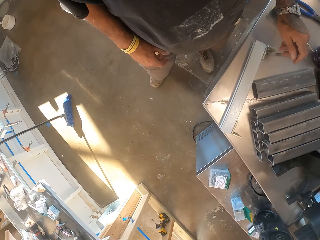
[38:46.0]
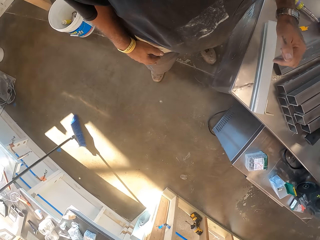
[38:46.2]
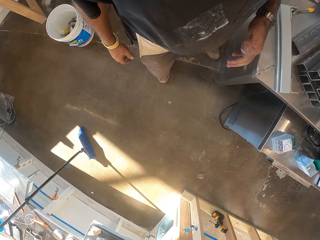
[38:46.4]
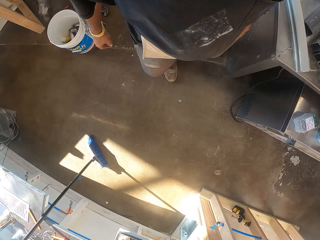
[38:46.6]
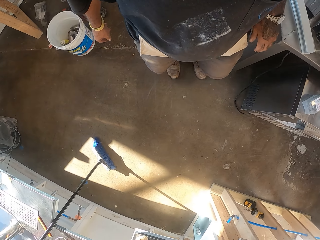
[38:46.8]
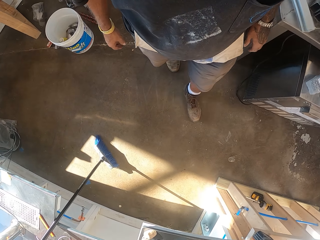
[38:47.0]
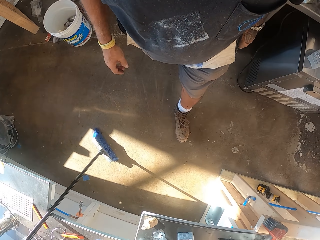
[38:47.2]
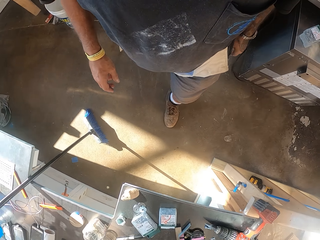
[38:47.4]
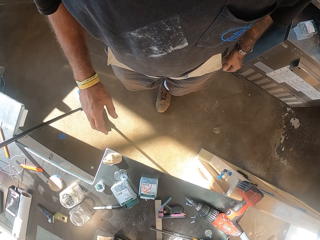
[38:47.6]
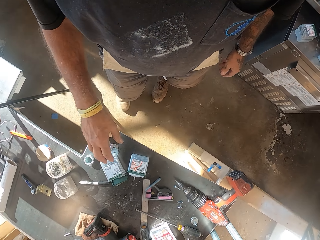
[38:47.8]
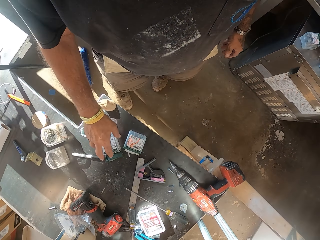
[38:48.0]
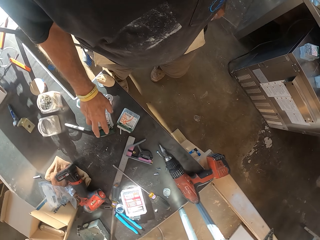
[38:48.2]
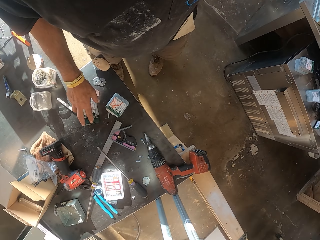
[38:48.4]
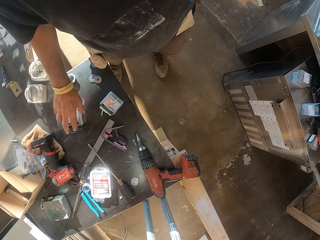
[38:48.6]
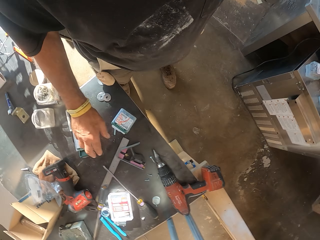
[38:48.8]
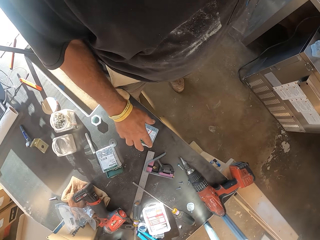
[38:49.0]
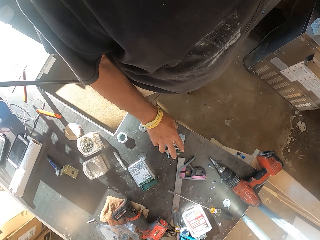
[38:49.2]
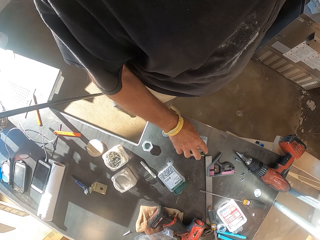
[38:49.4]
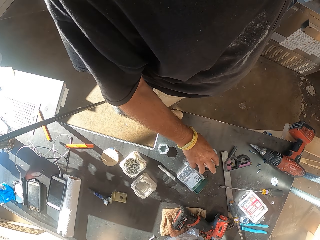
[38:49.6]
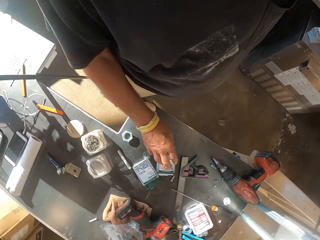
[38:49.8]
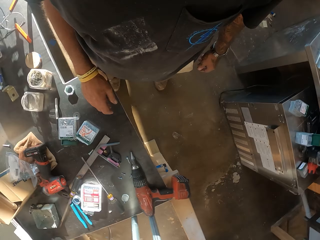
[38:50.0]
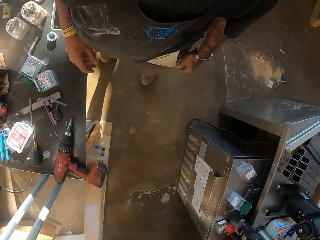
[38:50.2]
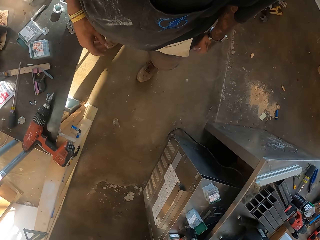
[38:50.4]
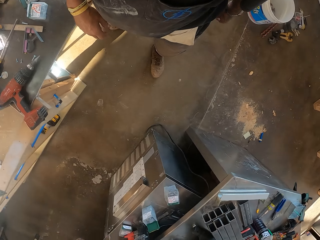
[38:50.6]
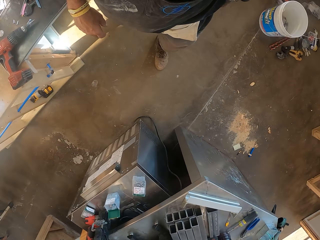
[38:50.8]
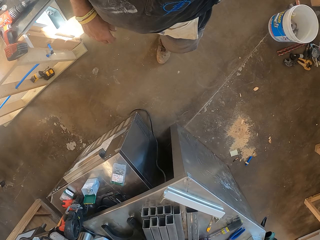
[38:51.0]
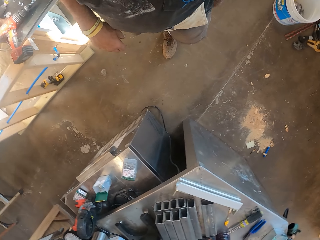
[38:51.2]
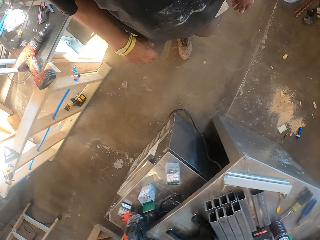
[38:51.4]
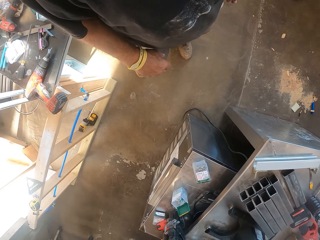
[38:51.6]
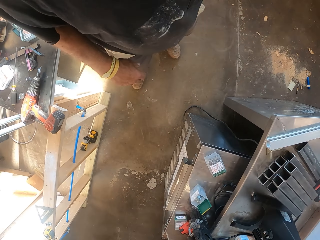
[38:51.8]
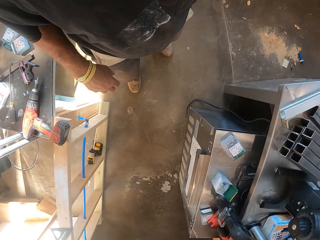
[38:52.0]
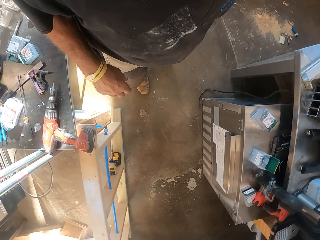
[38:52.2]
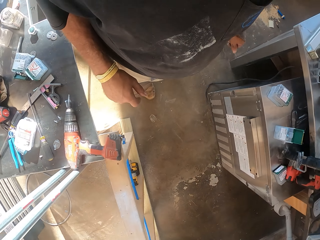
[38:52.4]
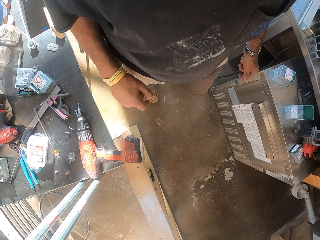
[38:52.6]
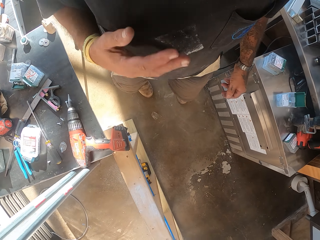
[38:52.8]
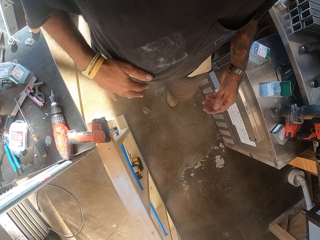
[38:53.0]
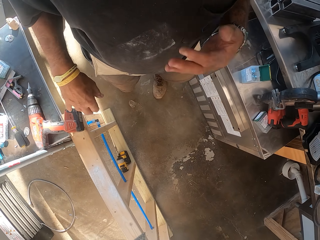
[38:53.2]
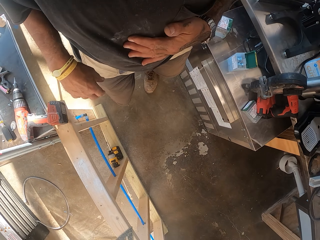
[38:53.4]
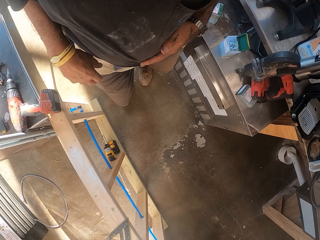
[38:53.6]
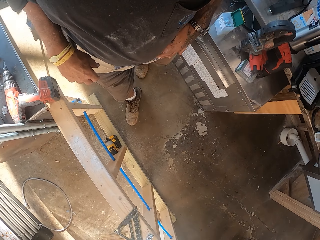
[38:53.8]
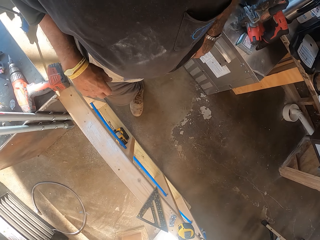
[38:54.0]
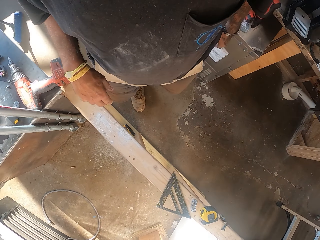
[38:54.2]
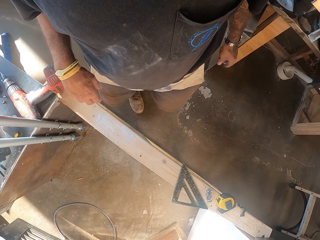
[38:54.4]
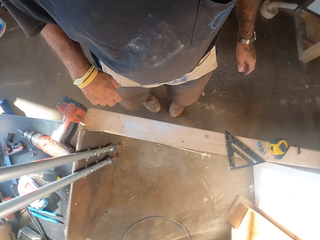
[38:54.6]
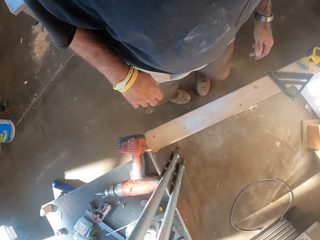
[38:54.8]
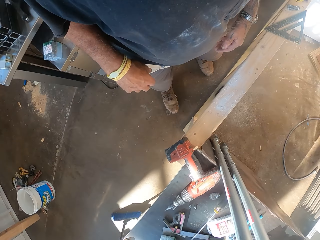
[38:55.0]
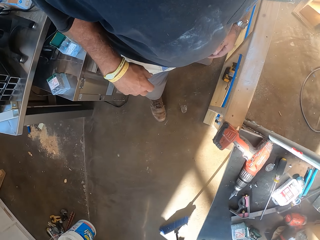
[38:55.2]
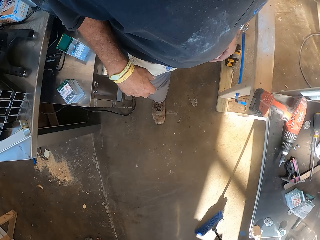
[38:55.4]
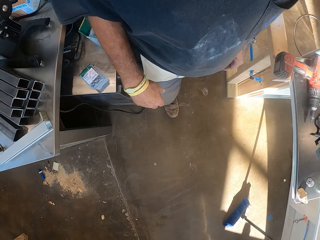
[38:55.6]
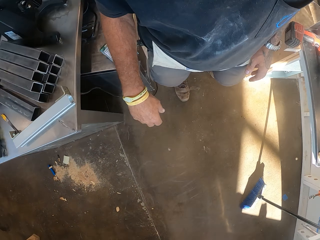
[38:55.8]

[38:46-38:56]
The camera wearer puts the driller on the table. They walk in the workshop. They move the nuts on the table. They turn around. They walk in the room. They wipe the shirt.

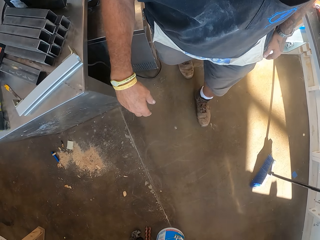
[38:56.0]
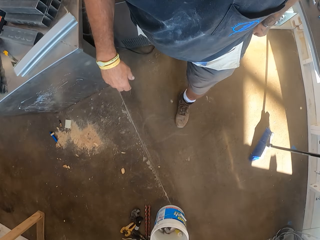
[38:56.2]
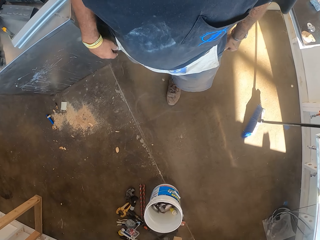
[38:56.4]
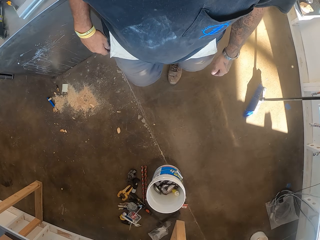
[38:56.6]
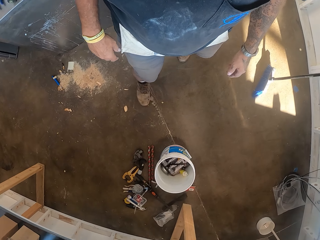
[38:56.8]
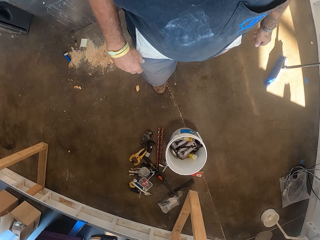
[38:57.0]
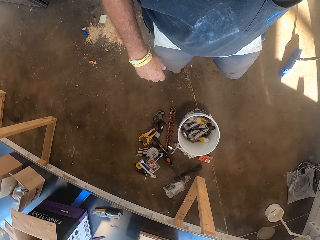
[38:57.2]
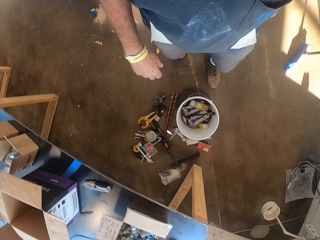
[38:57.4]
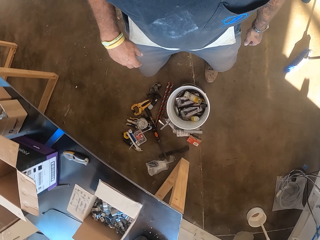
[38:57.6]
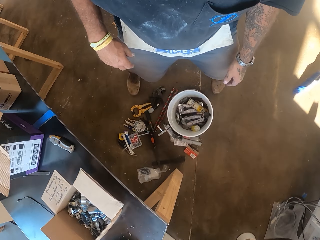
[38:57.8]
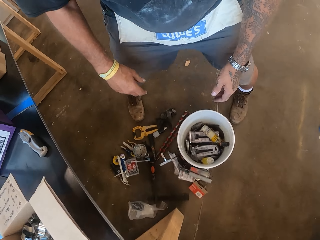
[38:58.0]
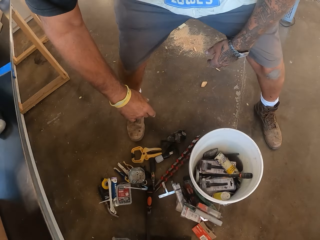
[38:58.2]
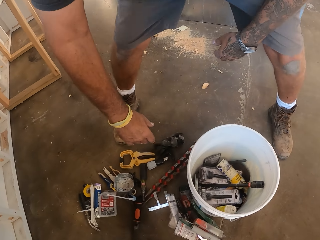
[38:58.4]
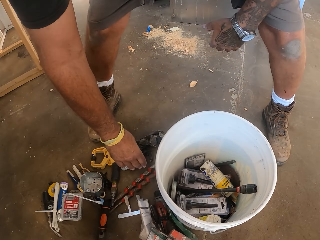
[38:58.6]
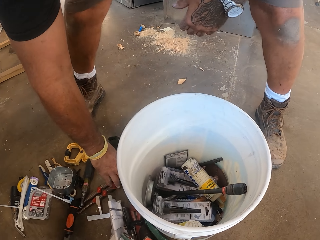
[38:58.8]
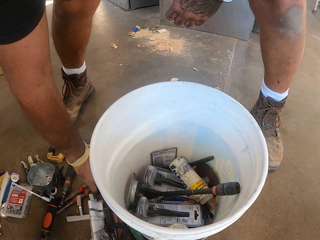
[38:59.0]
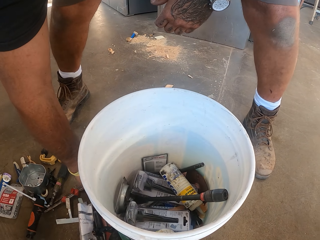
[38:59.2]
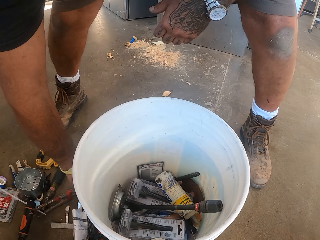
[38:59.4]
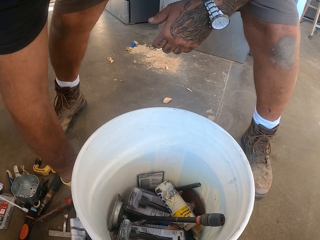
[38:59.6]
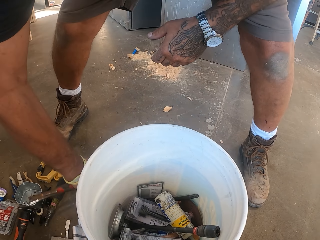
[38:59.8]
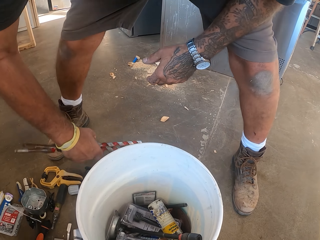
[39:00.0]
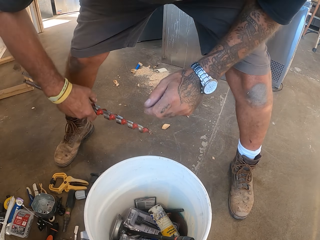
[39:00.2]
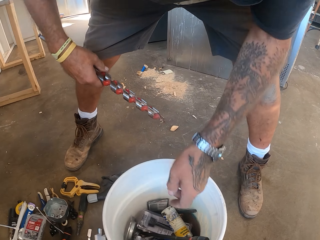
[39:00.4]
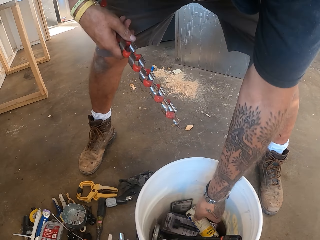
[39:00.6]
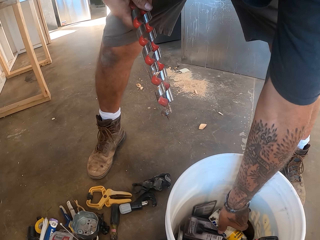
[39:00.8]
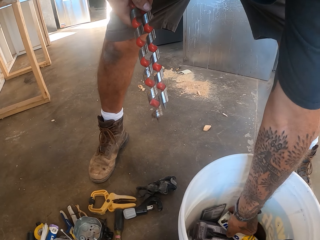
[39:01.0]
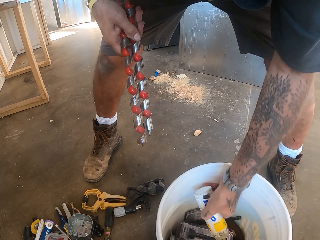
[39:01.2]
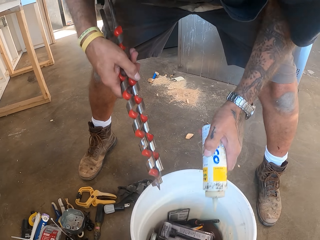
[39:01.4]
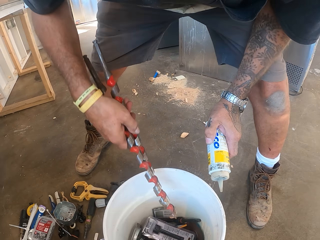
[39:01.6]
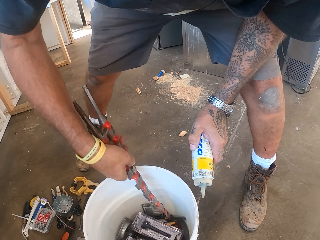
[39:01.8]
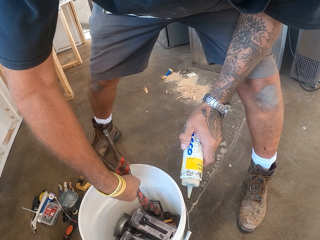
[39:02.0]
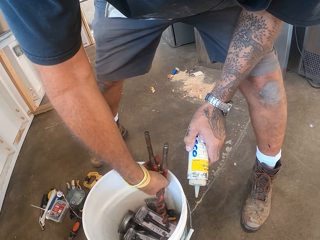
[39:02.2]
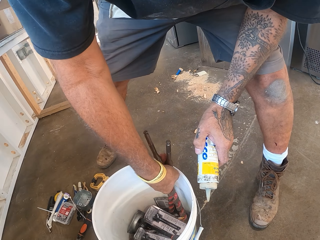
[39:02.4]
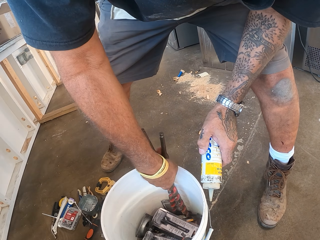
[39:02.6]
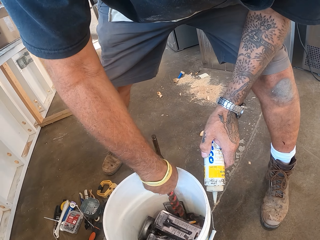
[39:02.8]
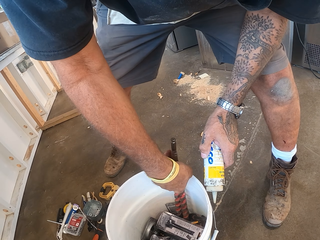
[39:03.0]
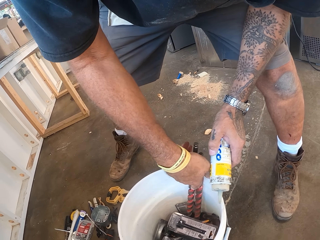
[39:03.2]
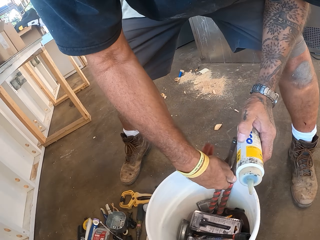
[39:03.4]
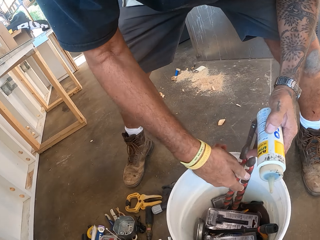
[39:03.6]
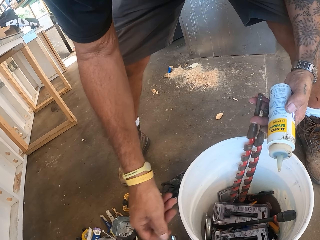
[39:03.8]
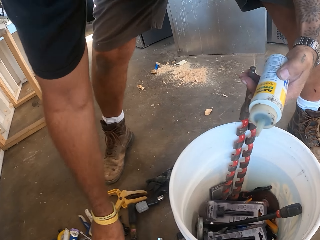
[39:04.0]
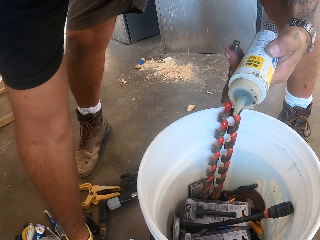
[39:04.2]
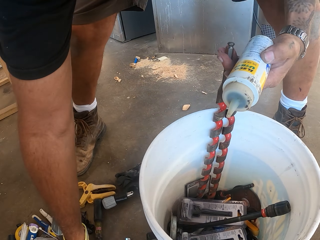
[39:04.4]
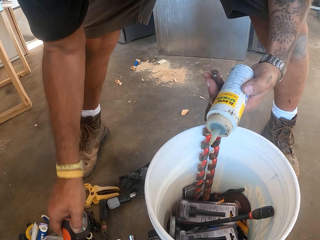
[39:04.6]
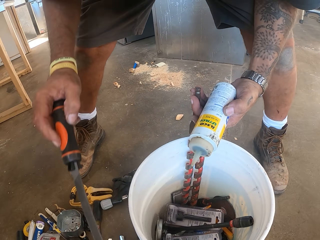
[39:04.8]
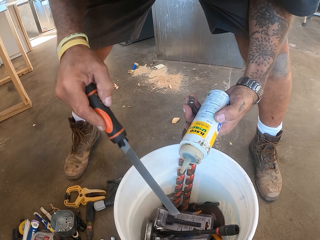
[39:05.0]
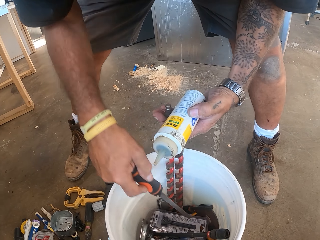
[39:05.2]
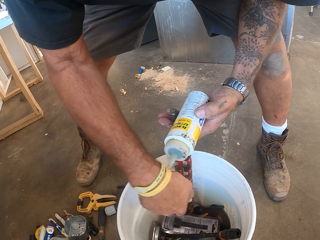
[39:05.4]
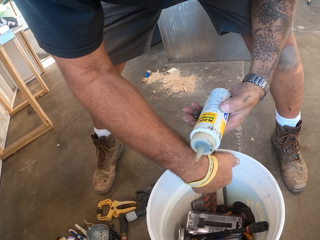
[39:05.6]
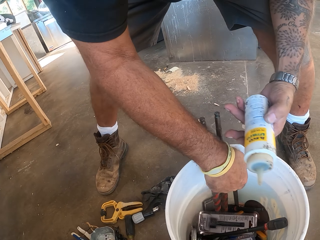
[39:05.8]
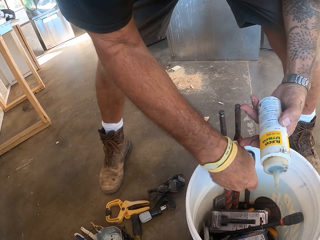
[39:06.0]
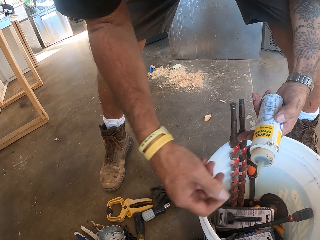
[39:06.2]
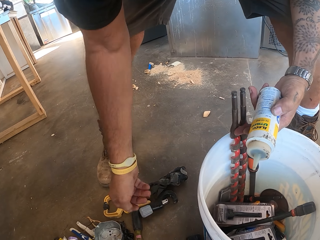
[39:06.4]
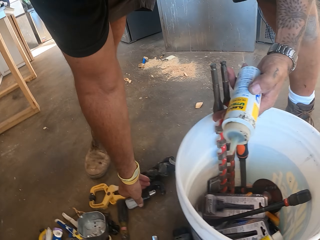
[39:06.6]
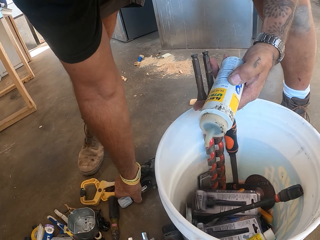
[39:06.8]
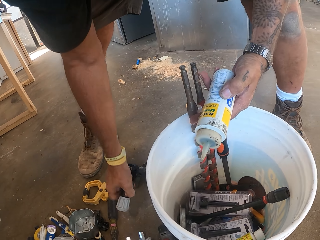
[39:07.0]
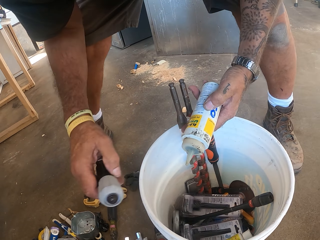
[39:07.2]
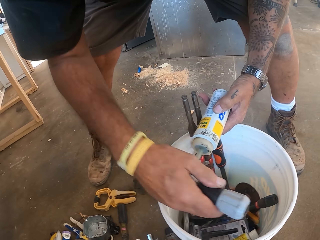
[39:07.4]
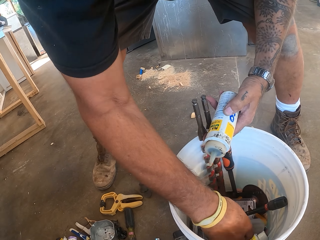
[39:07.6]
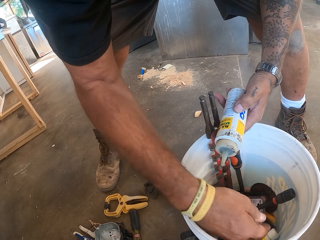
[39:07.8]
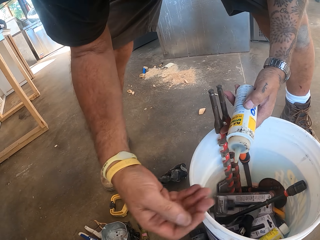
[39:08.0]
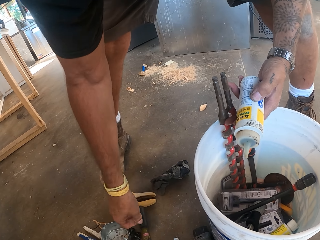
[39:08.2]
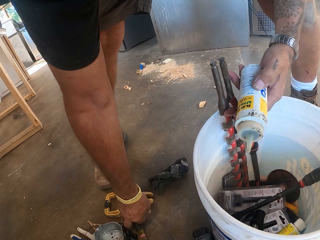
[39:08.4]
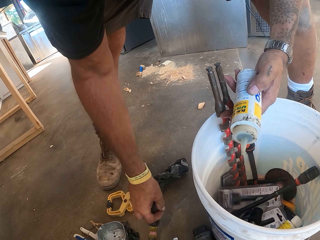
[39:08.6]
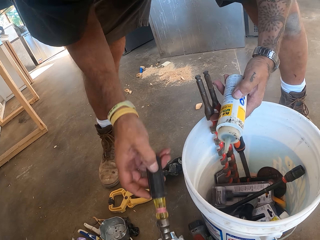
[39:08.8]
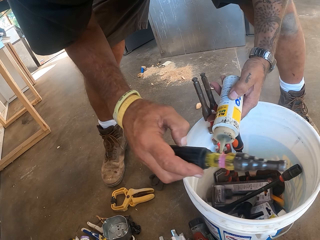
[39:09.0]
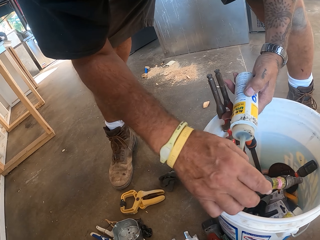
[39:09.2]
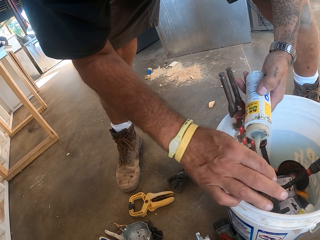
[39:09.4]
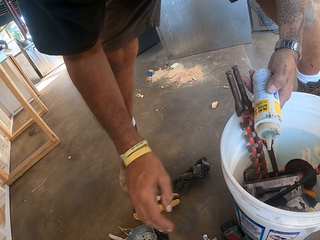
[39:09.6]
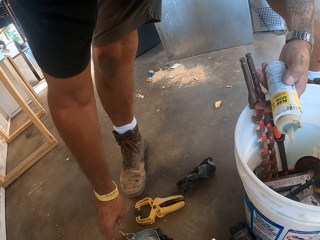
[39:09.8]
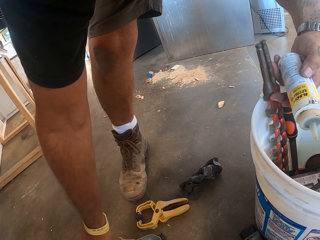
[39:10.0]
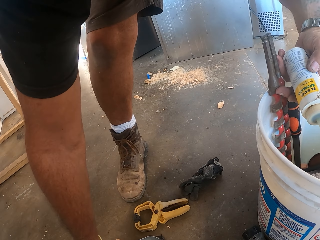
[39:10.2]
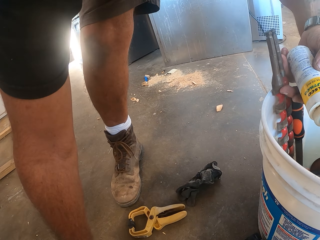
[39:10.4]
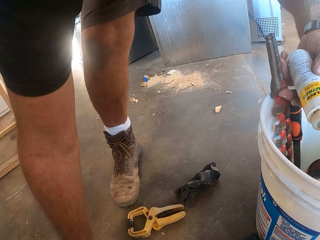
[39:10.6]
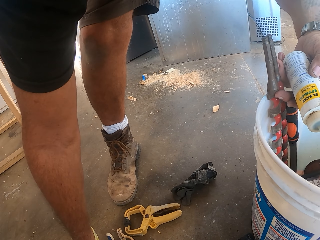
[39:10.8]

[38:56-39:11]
The camera wearer walks around the workshop. They pick up the tools. They arrange the tools in the bucket. They pick up a flashlight and put the flashlight inside the bucket. They pick up a screwdriver and put the screwdriver inside the bucket.
